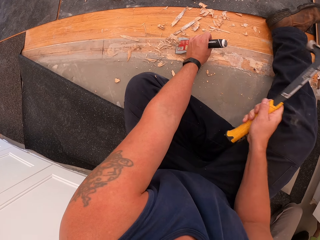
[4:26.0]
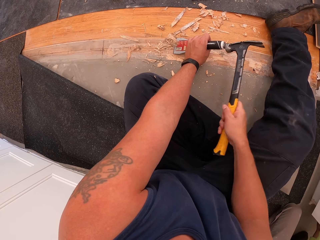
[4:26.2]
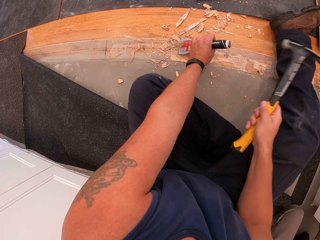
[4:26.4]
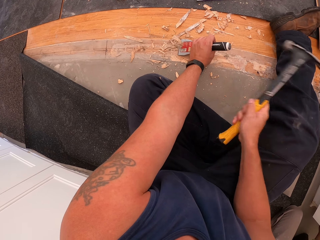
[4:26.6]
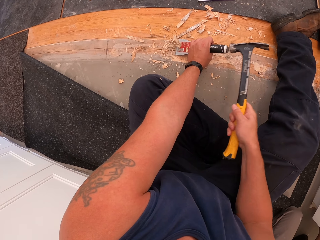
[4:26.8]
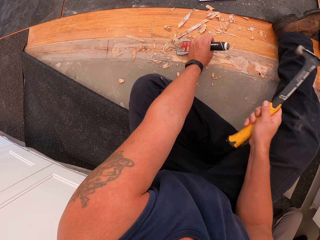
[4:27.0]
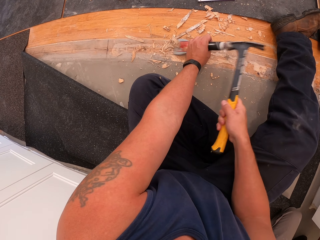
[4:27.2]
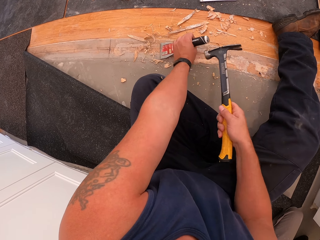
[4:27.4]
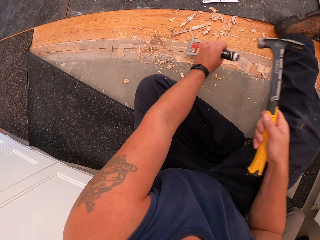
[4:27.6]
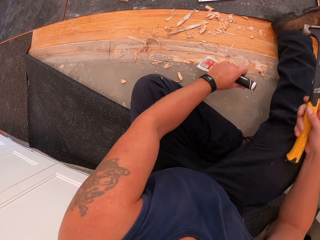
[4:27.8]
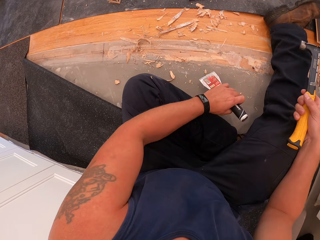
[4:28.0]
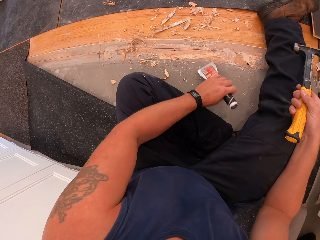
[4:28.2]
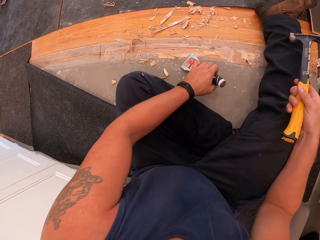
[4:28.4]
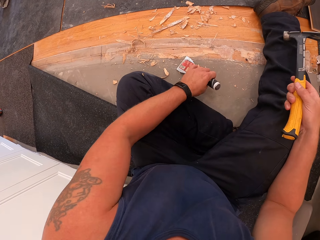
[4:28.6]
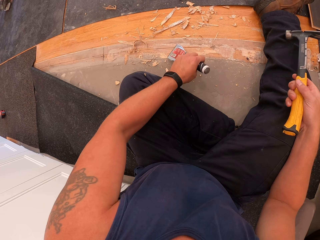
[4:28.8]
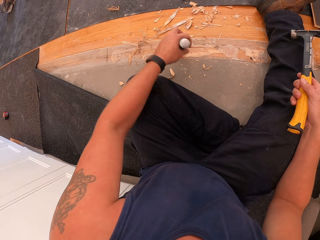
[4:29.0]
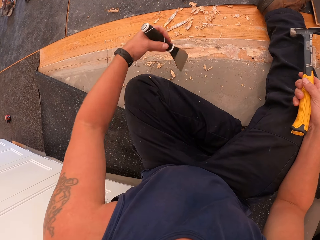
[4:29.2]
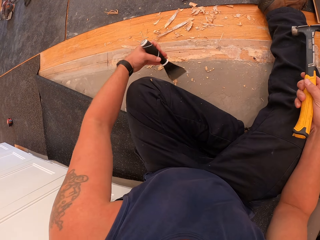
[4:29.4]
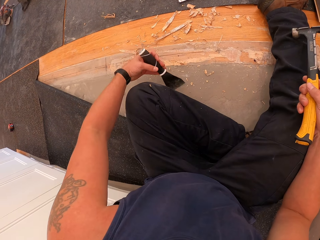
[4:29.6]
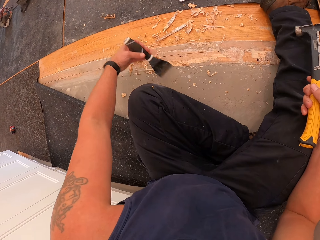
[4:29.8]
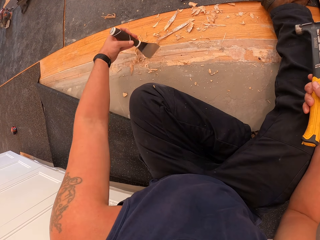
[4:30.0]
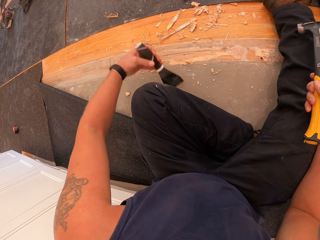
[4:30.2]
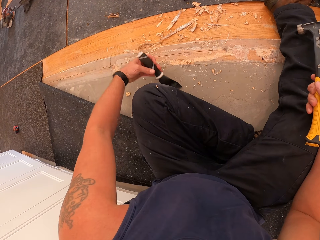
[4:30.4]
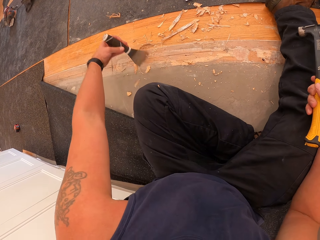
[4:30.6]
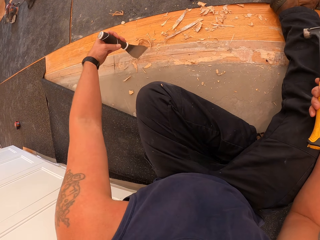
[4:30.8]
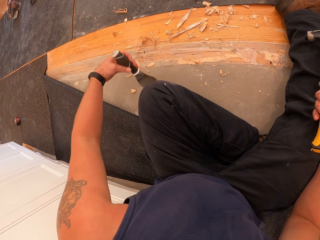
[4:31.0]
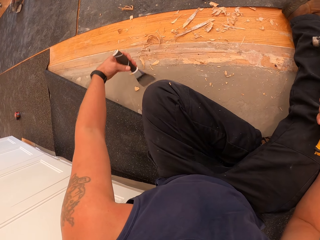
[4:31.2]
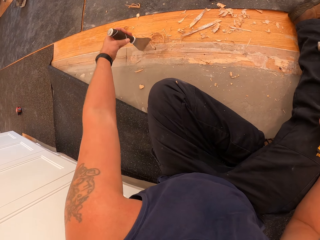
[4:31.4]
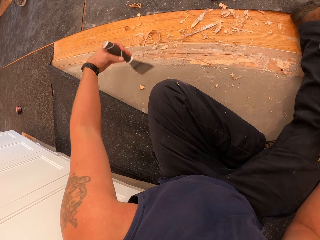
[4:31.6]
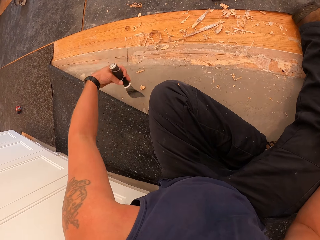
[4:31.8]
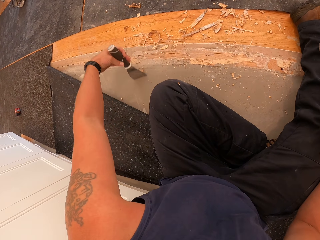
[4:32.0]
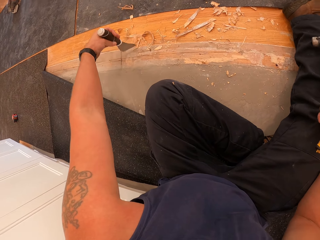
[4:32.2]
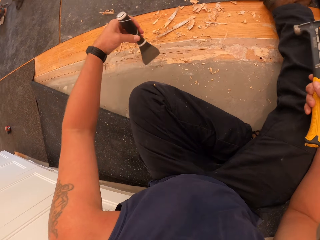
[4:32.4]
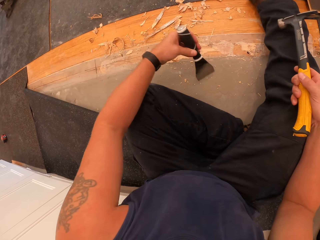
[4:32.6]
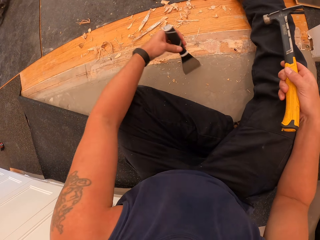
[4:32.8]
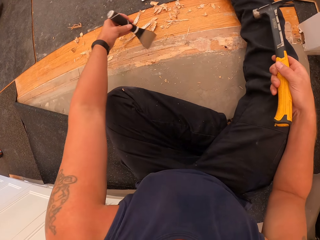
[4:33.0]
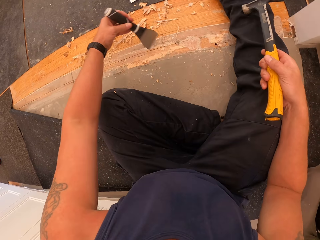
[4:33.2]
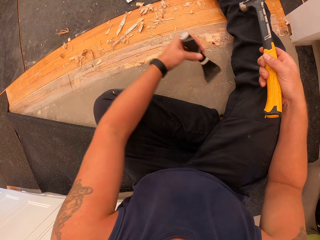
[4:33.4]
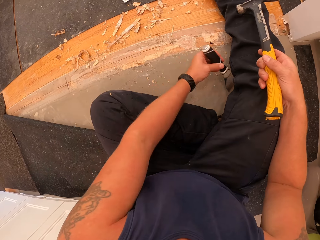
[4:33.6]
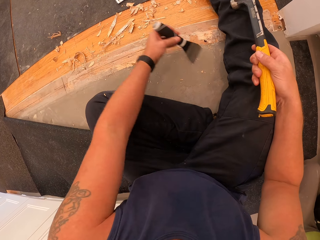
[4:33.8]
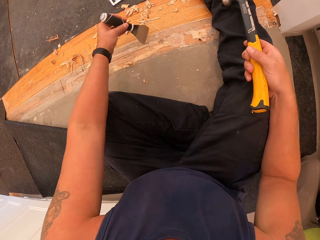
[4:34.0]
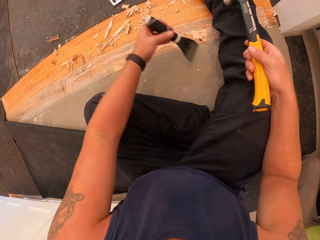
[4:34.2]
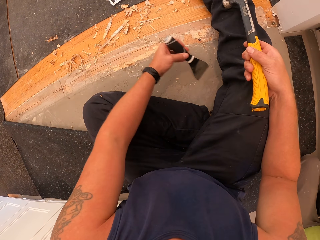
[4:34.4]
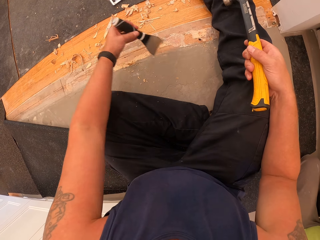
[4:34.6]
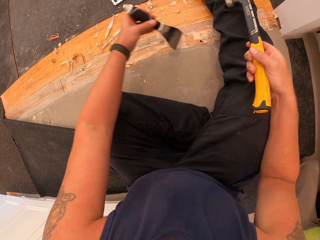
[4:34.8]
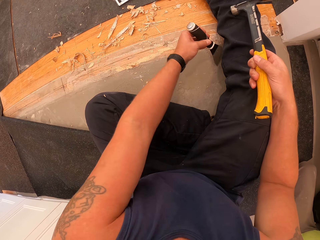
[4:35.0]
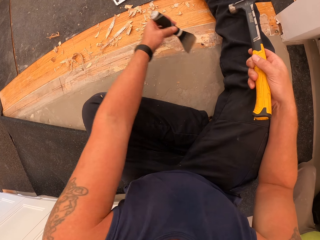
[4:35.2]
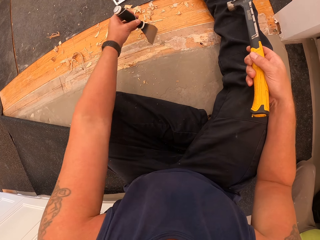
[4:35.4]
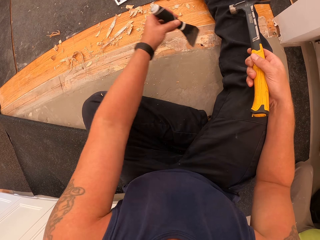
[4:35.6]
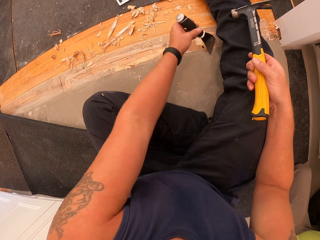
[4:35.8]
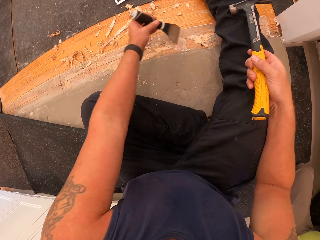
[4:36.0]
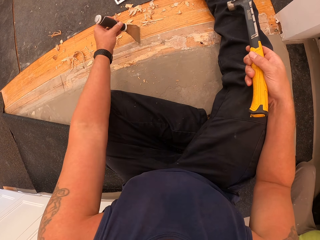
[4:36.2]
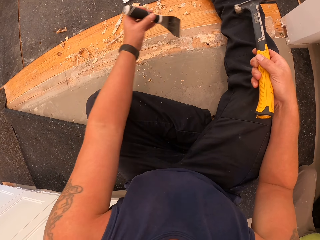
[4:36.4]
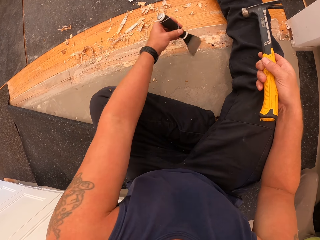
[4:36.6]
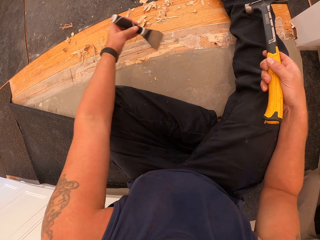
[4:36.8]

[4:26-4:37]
The camera wearer moves the putty knife. He gathers debris of wood on the floor board with the scraper in his left hand. A man sits on the floor.

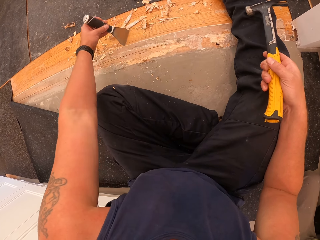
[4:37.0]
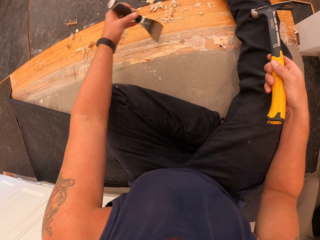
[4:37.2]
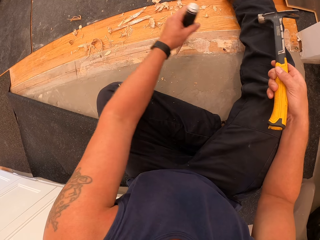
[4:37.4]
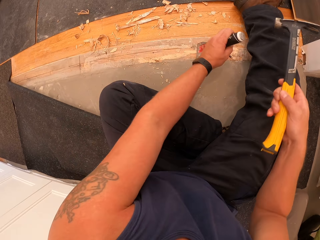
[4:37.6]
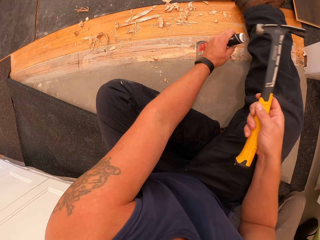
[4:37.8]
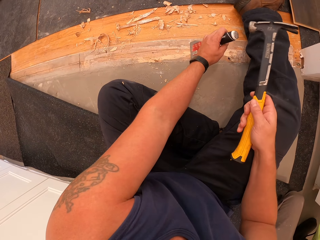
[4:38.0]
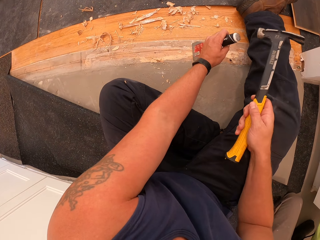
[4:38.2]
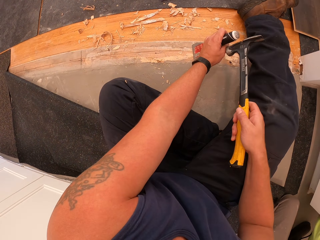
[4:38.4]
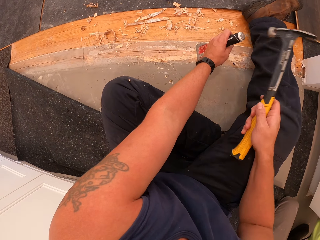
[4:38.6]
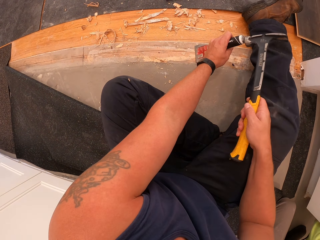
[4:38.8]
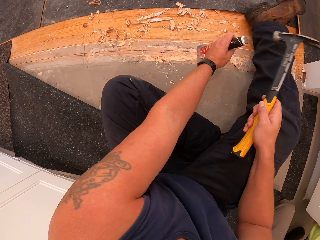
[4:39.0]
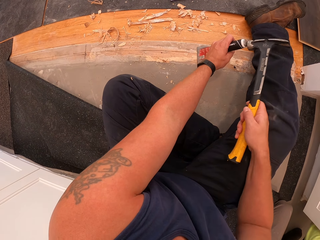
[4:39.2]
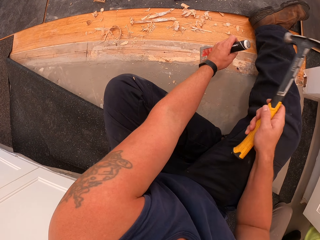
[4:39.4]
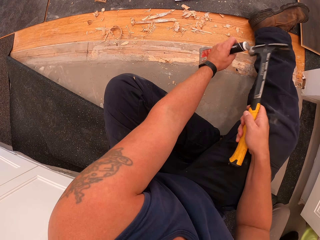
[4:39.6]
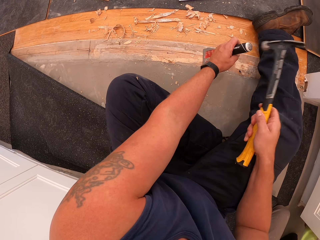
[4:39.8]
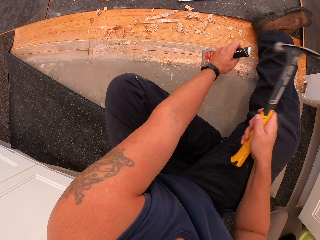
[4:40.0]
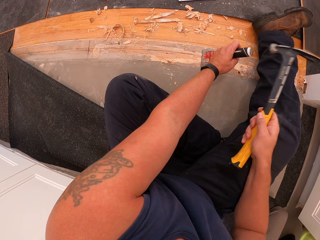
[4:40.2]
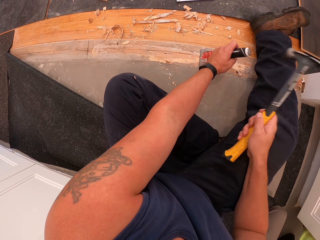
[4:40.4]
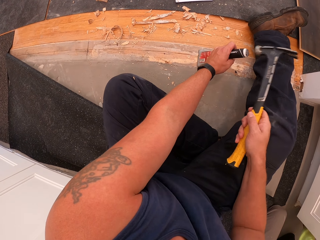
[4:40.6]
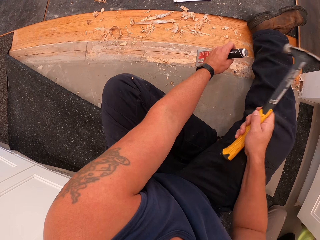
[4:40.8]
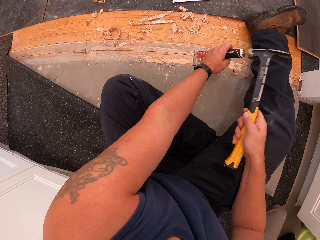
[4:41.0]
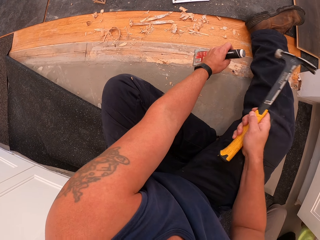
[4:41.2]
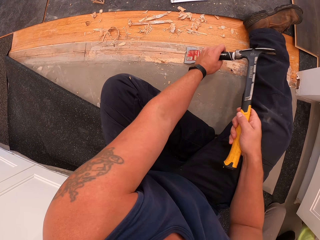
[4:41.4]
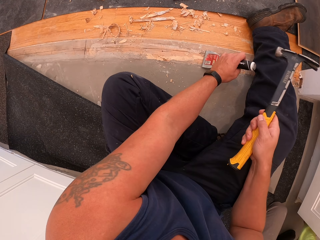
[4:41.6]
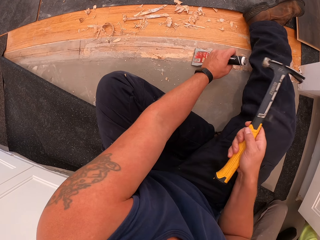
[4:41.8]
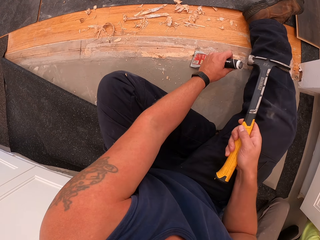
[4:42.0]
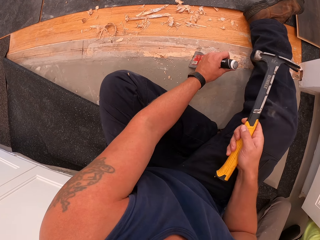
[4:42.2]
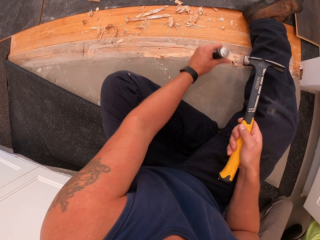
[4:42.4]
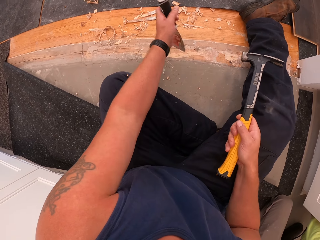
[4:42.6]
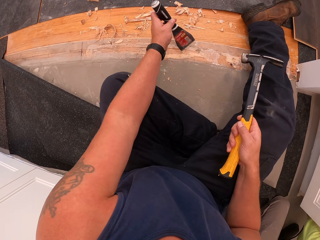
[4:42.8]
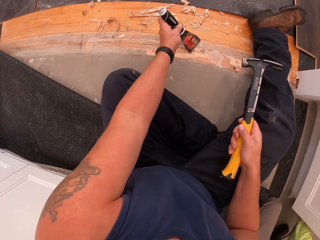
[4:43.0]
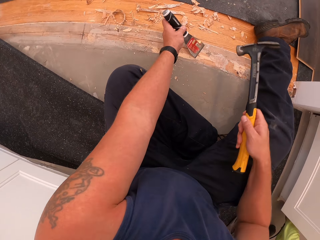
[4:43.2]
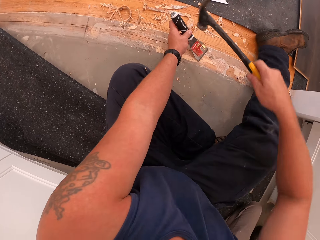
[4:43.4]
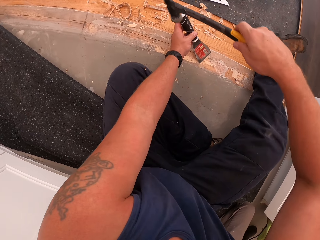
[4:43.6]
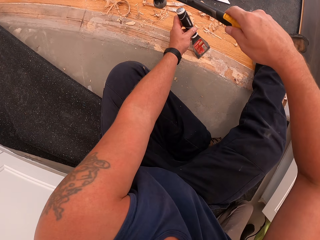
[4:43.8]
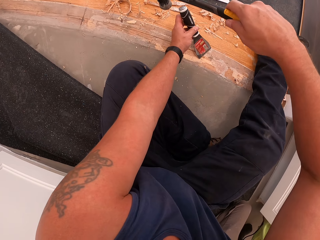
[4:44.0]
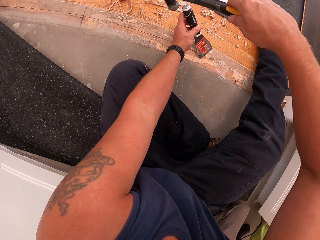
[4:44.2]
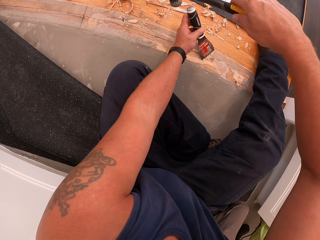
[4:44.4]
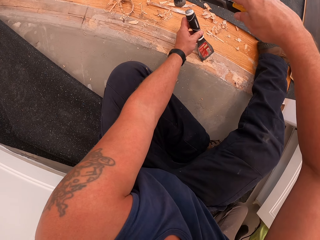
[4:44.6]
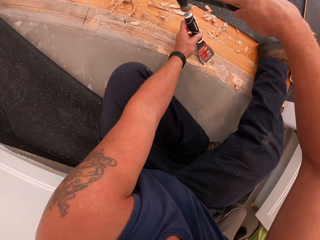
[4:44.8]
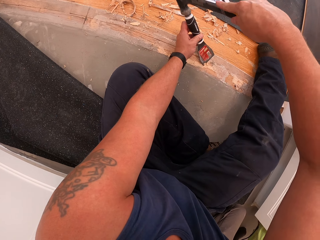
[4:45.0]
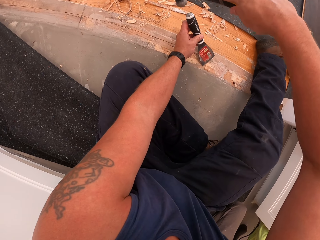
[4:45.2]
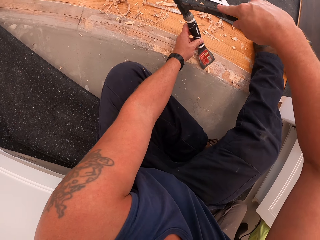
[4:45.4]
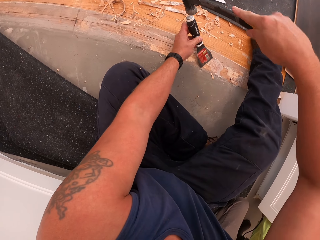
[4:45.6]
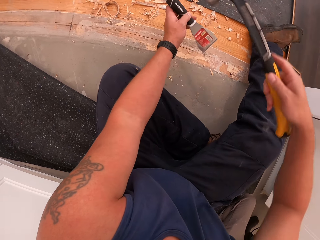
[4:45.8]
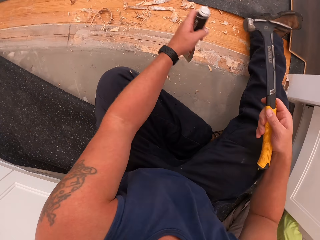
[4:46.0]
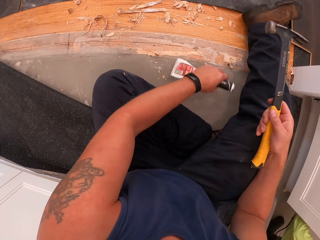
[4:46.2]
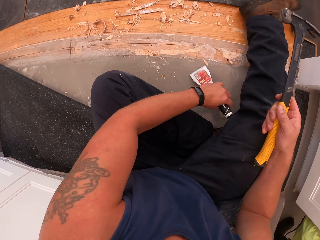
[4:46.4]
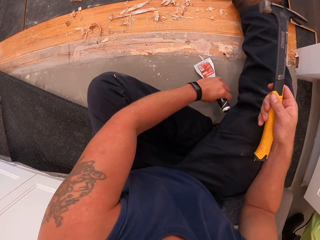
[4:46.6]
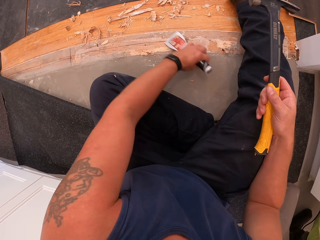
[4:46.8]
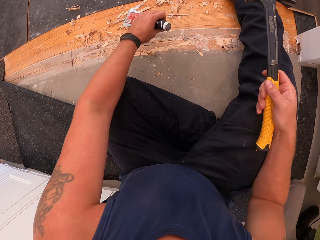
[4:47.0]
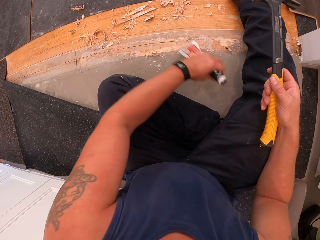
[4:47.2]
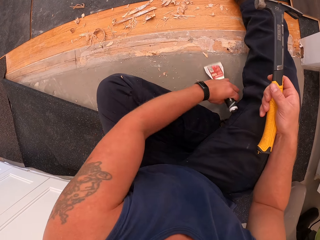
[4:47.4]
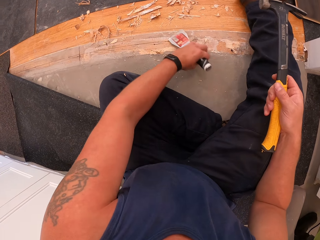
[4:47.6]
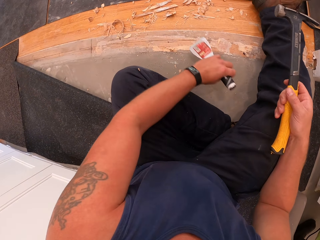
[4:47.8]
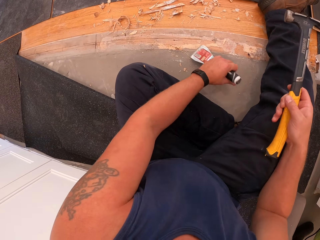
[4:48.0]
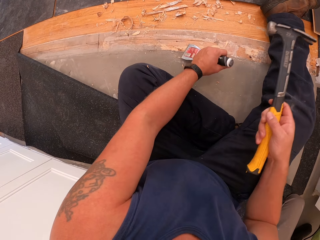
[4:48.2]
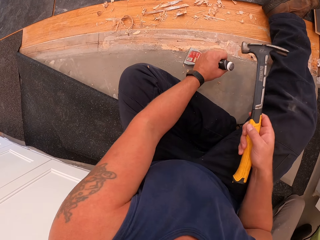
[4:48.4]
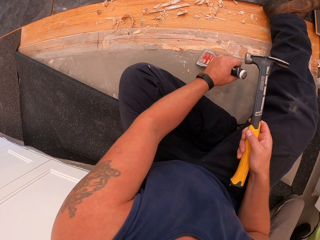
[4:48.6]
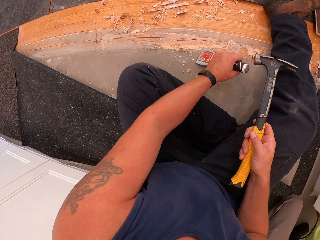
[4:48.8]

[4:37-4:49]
The camera wearer puts the putty knife on the wooden floor. He scrapes off wood on the floor board with the hammer and scraper in his hands. He hits the putty knife with the hammer. He moves the putty knife and puts the putty knife on the wooden floor. He hammers a skiving knife with the hammer. He pulls the hammer off the skiving knife and pulls the skiving knife off the wood board. He gathers debris of wood on the floor board with the scraper in his left hand. He clears the wood board with the skiving knife.
